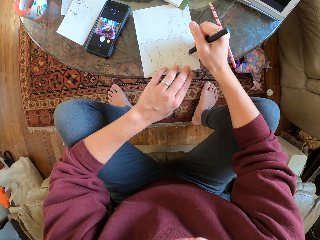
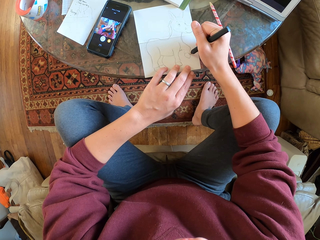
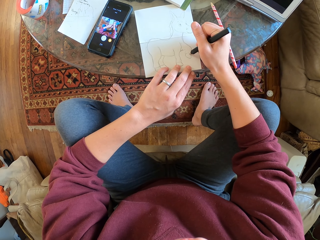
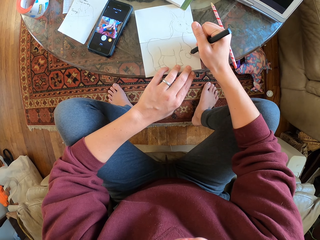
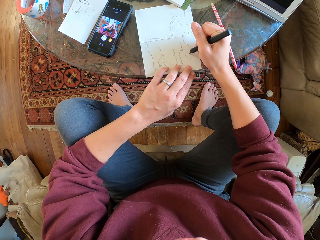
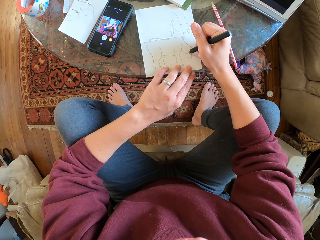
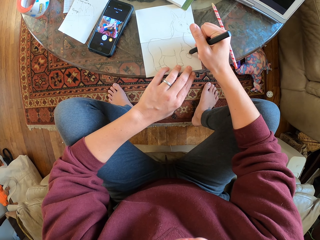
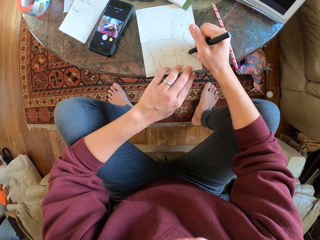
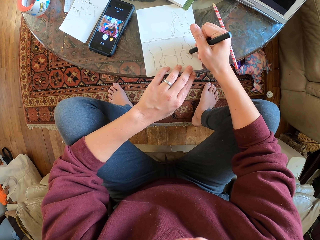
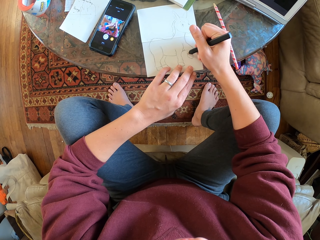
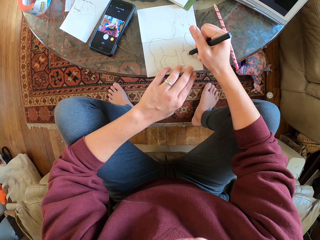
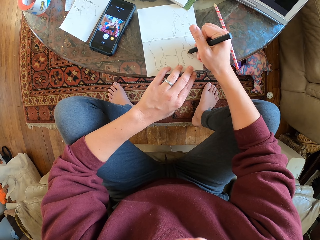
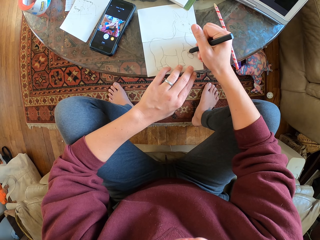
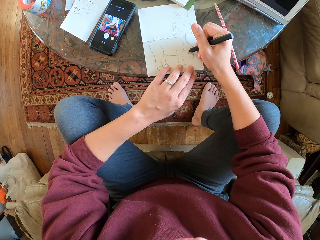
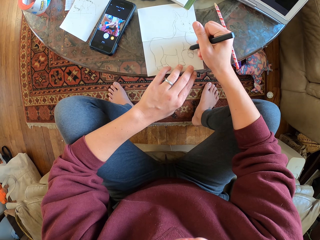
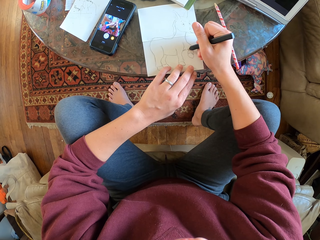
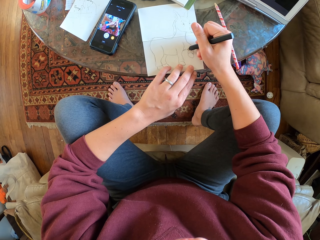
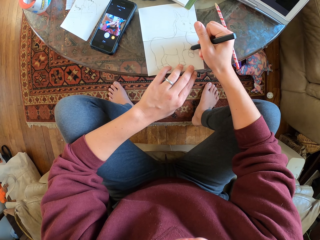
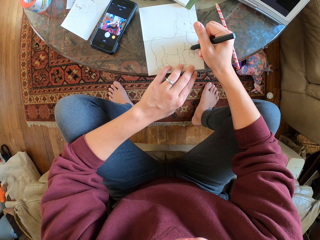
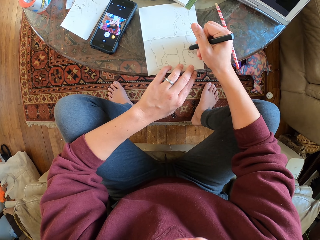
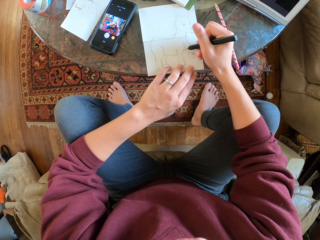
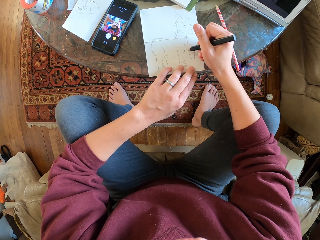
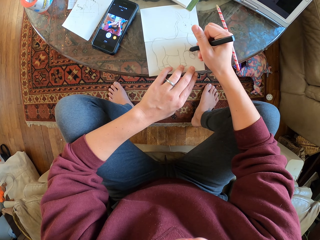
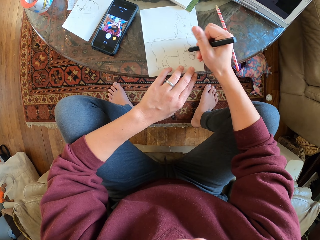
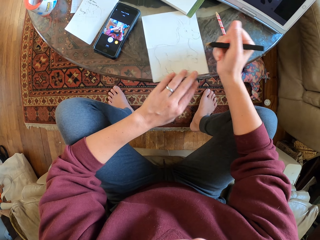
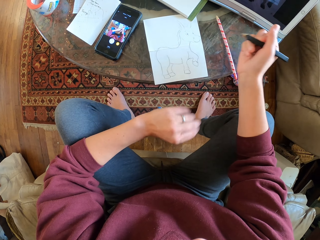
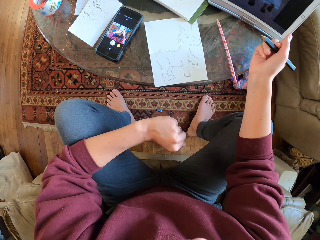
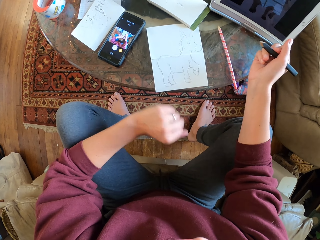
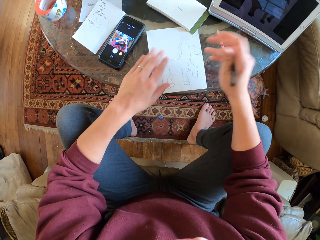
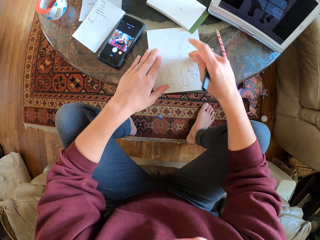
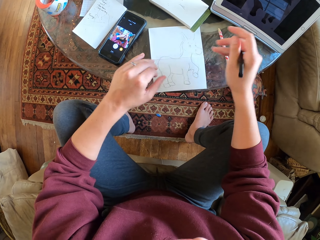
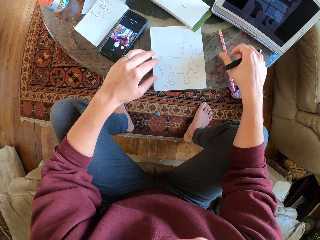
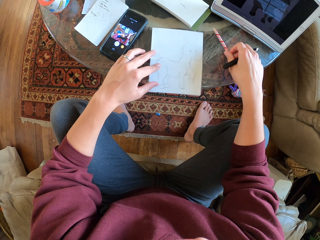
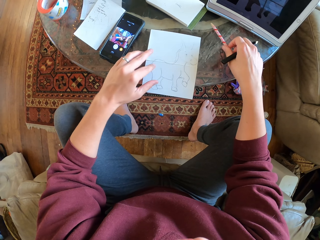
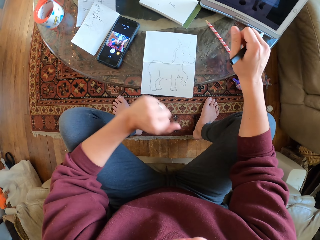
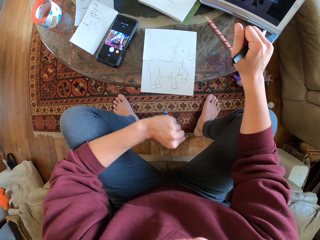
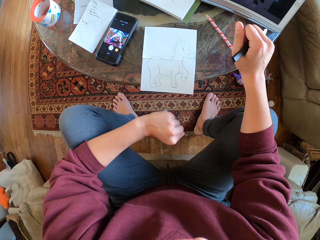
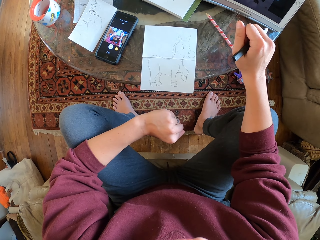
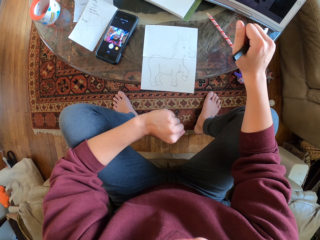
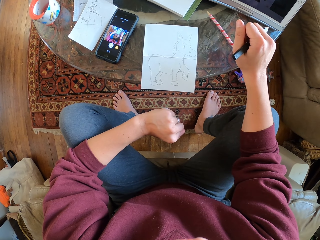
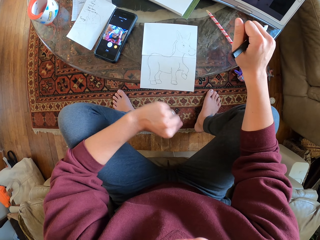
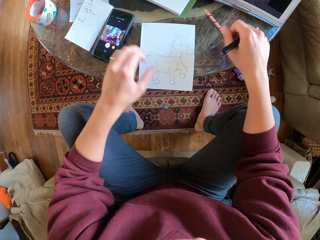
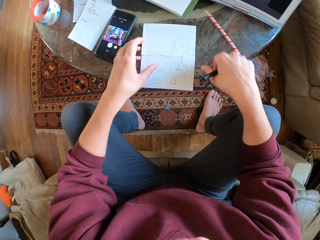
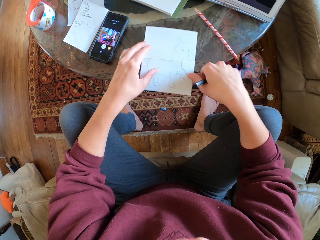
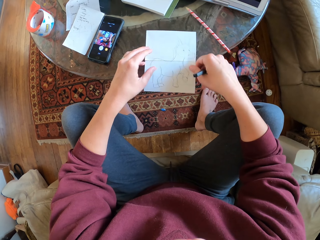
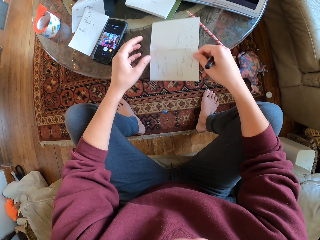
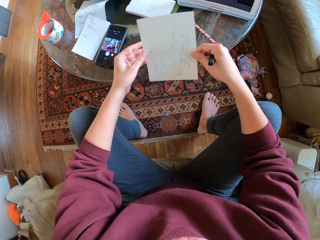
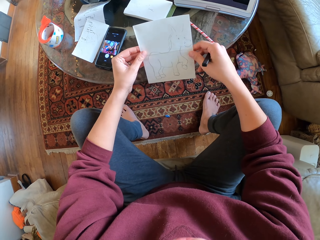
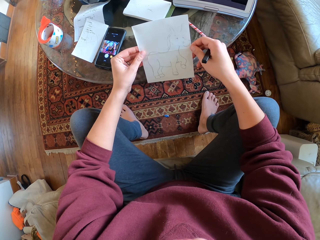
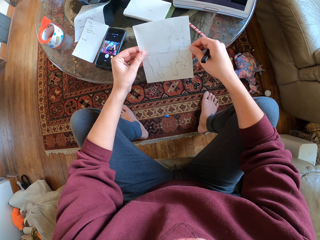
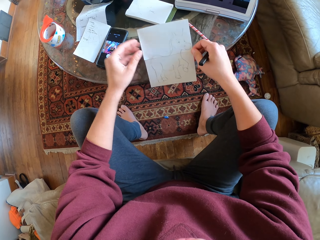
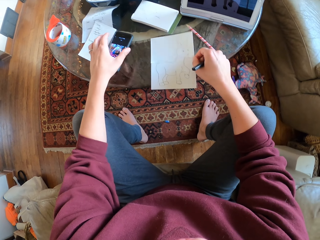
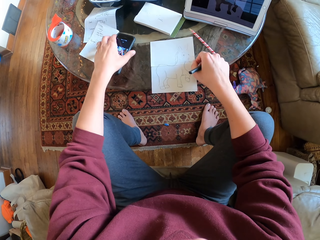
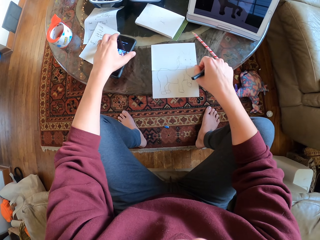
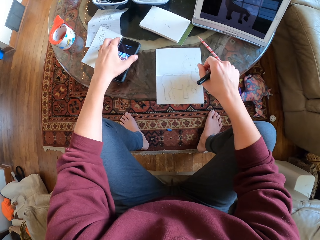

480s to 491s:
The camera wearer drops his left hand. He stares at the drawing. He lifts the drawn paper. He holds his phone.

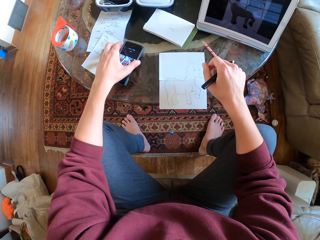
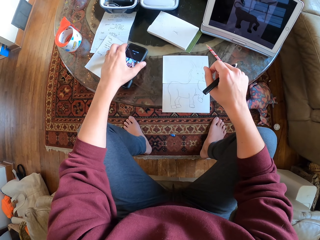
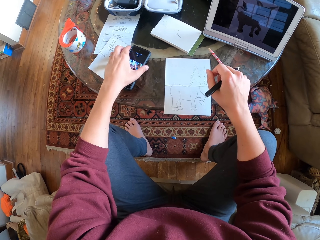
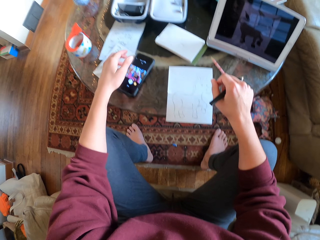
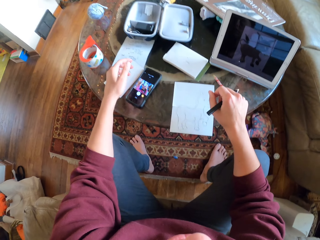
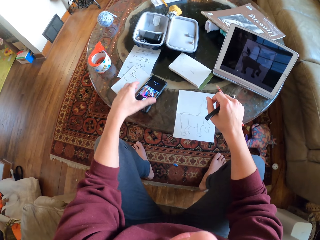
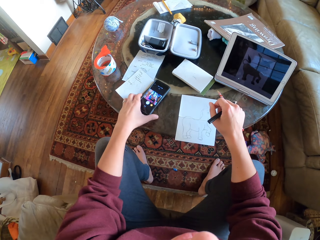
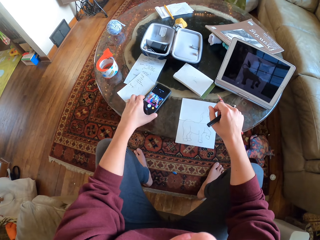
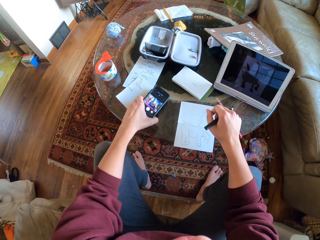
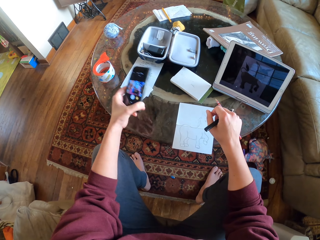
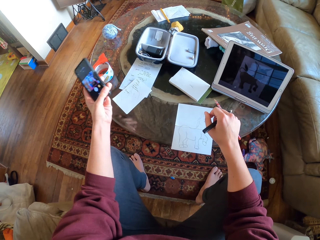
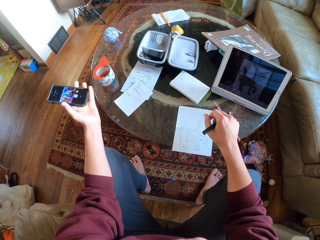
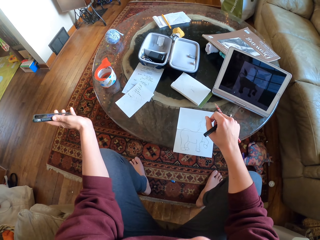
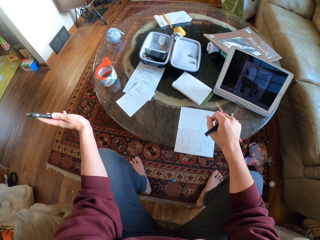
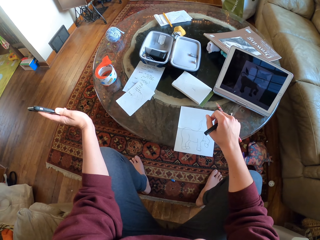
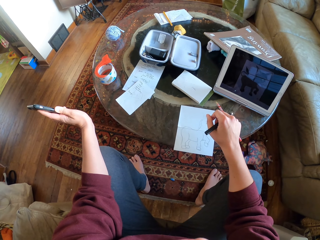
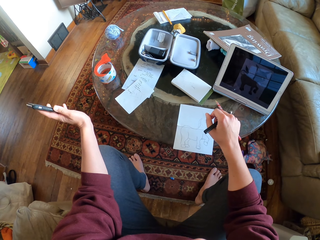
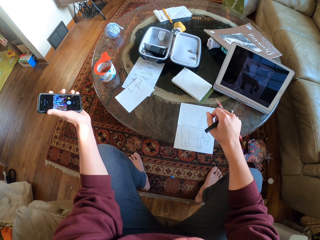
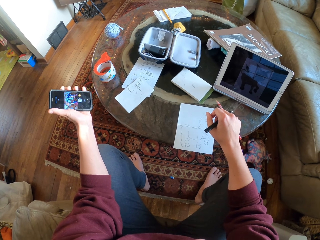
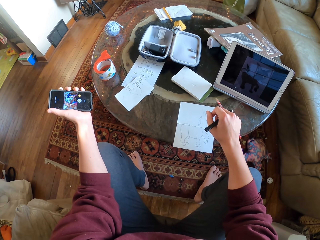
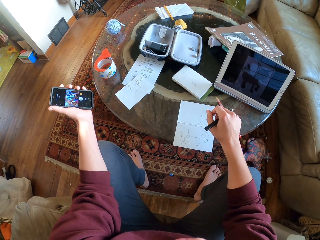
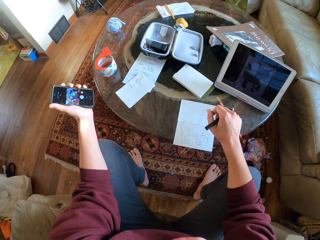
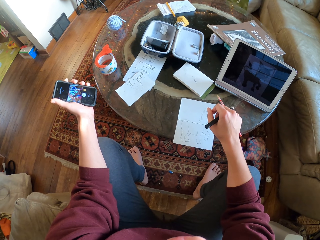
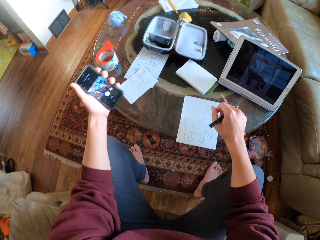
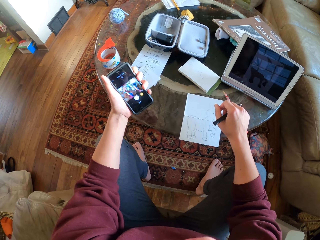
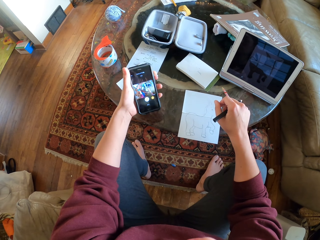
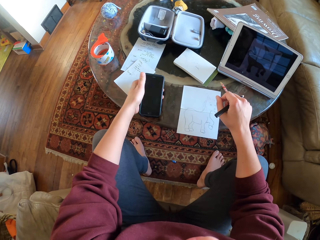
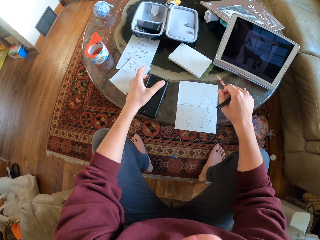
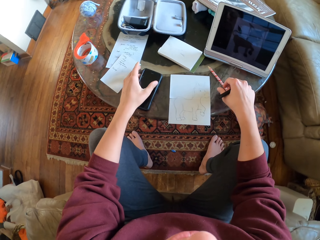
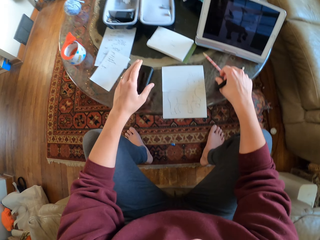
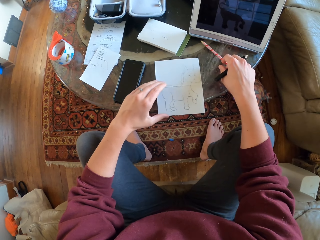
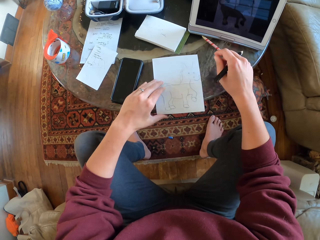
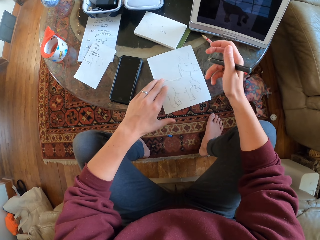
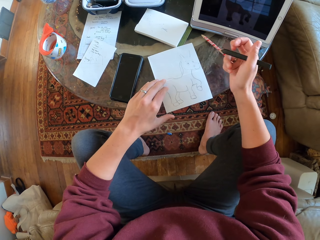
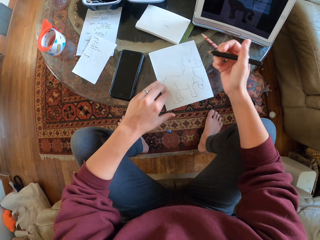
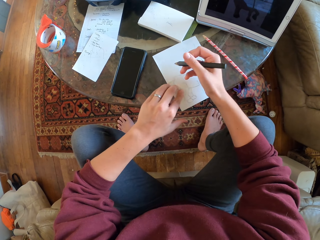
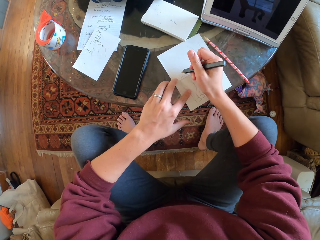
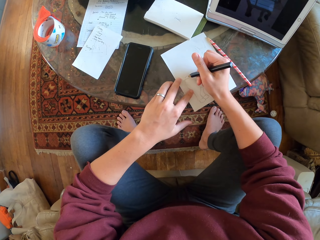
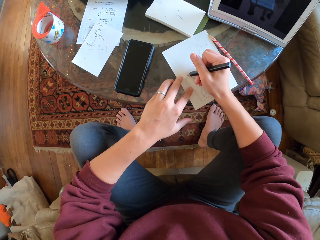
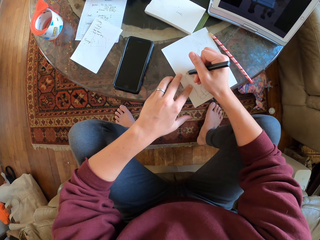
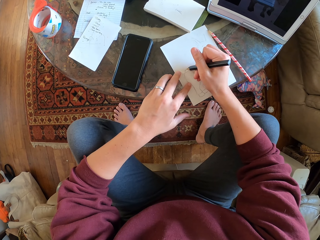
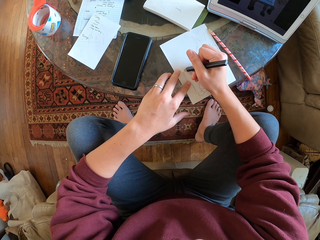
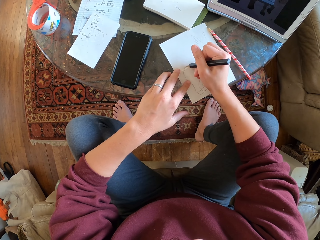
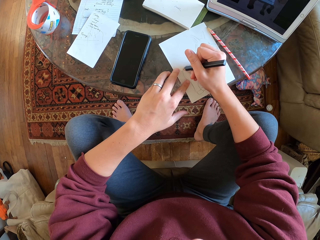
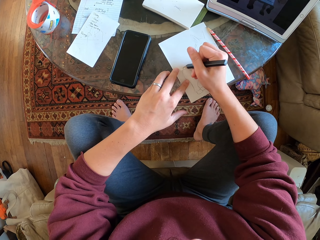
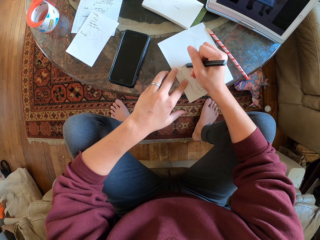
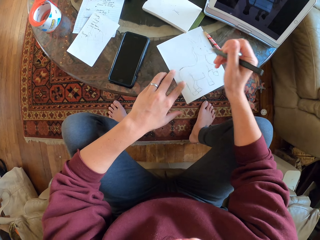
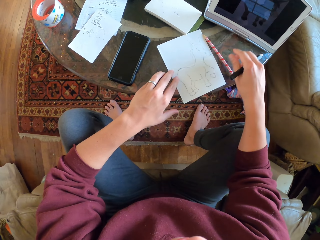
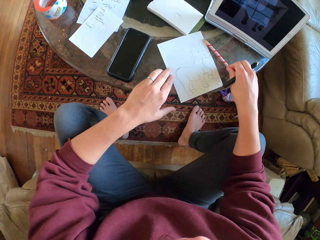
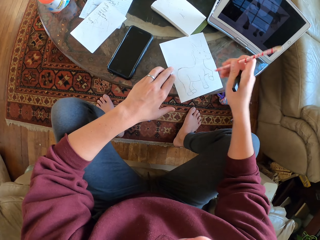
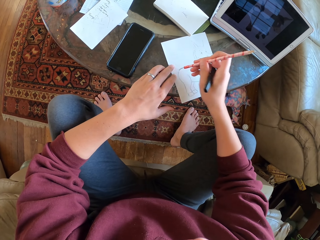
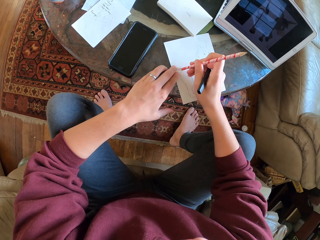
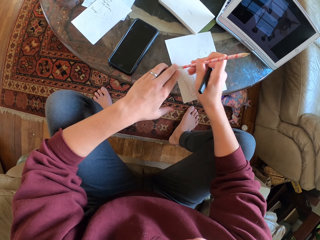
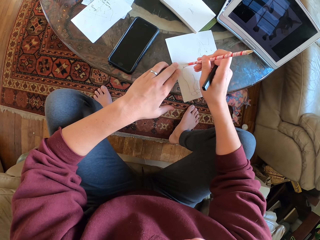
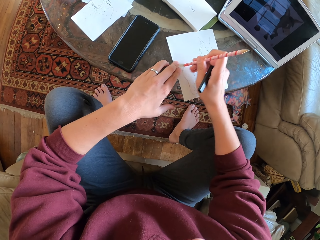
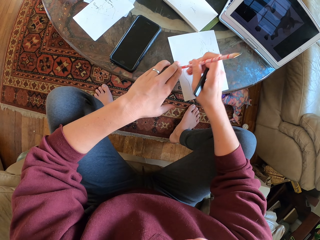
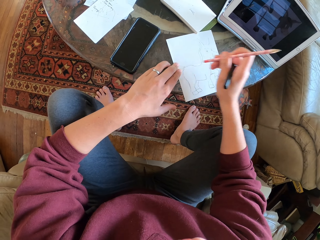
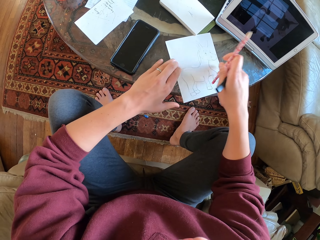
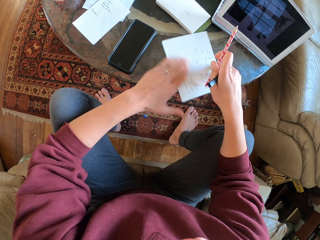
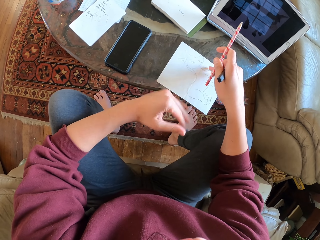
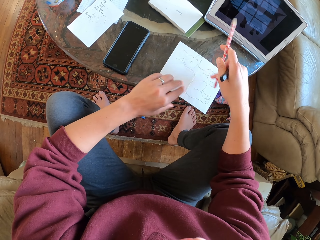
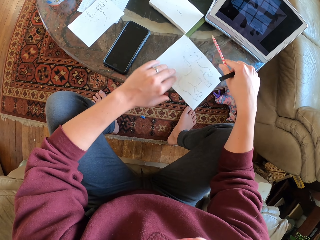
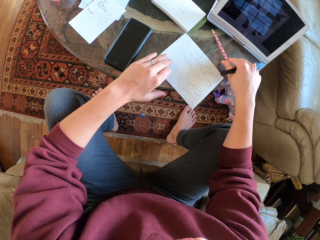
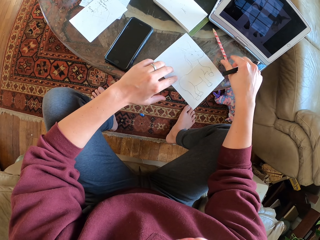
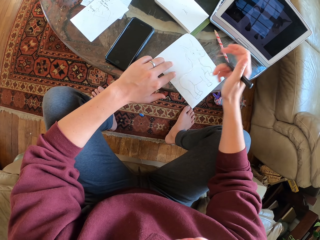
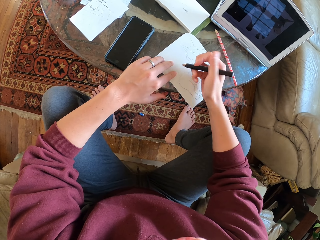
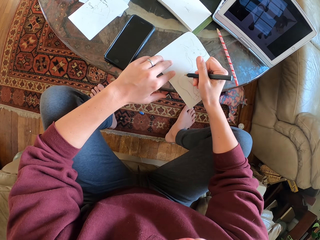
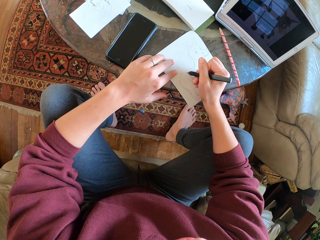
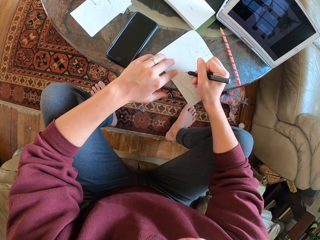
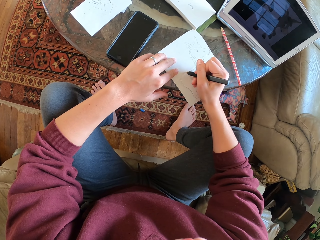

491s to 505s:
The camera wearer drops the drawn paper. He lifts his hand. He picks his phone from the table. He holds his phone in a slanting way. He presses the side button. He locks his phone. He pulls the pencil slightly. He places the phone on top of the table. He draws on a piece of paper. He picks up the pencil on the table. He erases the drawing with a rubber. He wipes the drawing paper with his hand. He places the pencil on the table.
